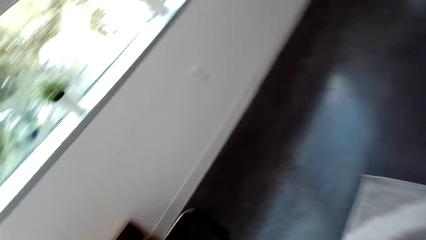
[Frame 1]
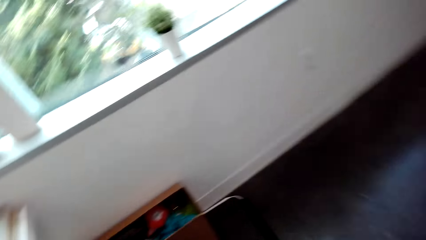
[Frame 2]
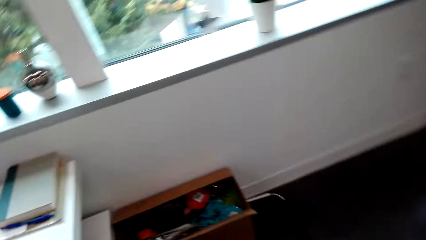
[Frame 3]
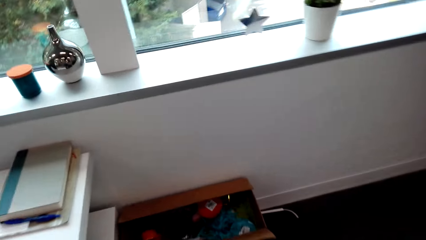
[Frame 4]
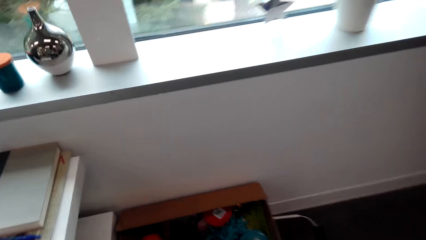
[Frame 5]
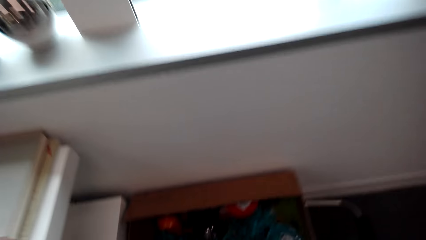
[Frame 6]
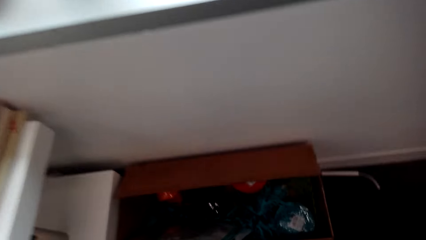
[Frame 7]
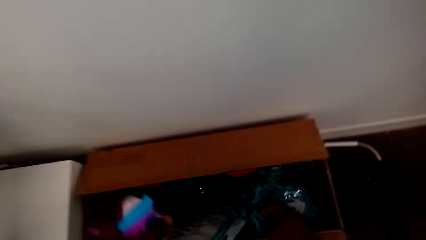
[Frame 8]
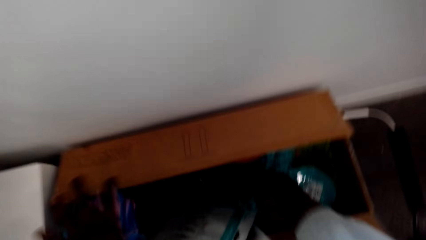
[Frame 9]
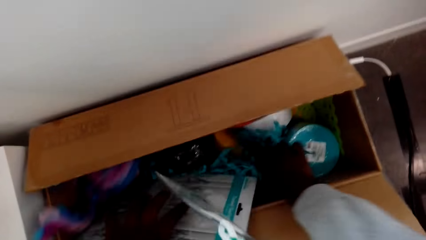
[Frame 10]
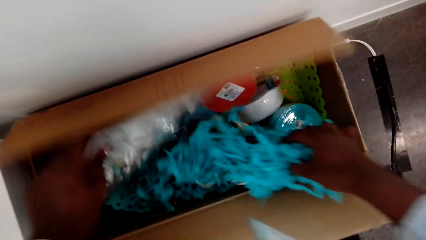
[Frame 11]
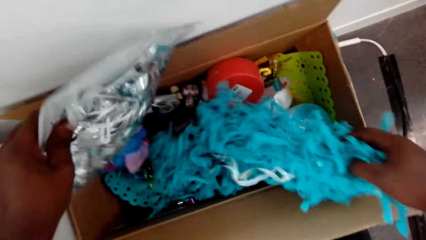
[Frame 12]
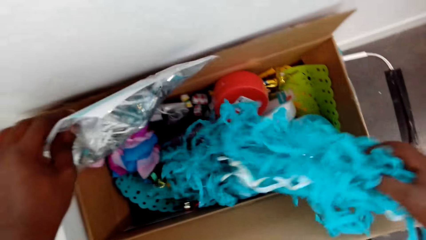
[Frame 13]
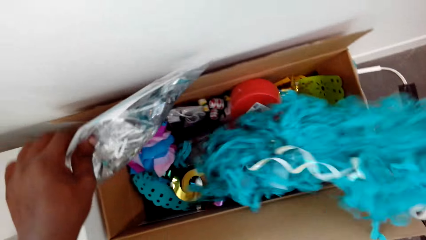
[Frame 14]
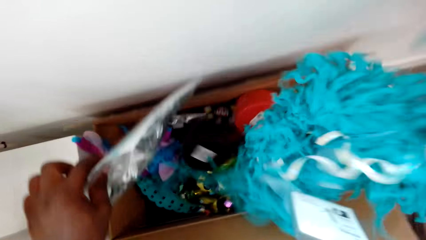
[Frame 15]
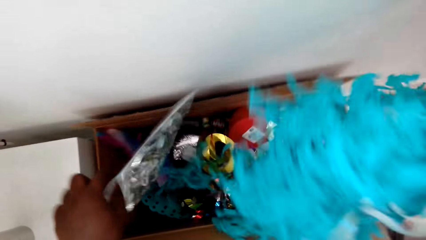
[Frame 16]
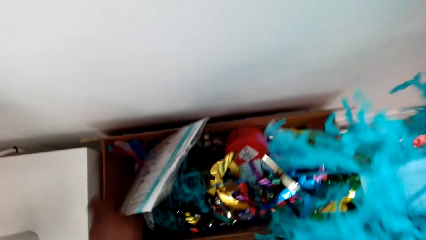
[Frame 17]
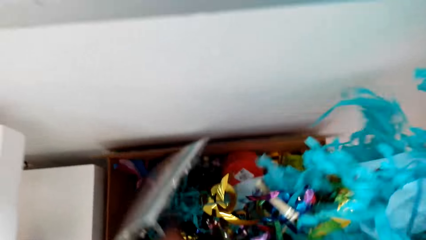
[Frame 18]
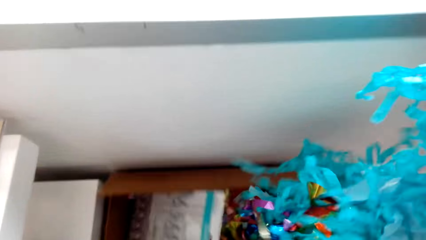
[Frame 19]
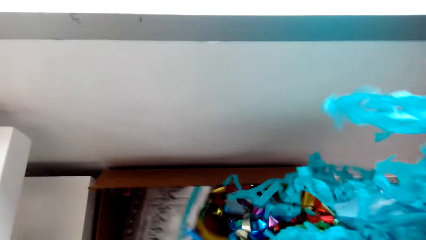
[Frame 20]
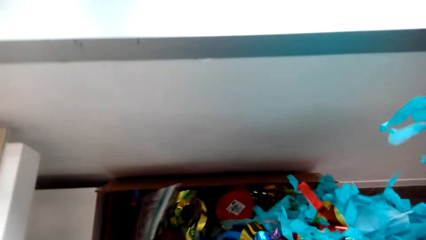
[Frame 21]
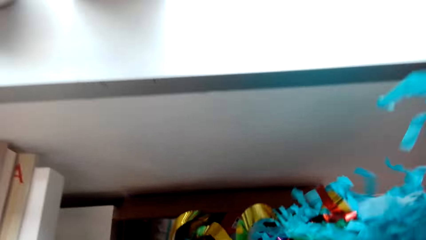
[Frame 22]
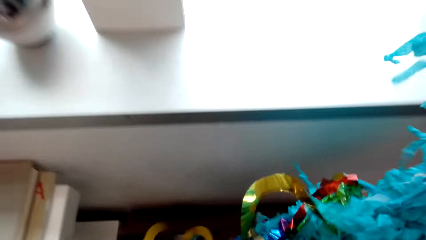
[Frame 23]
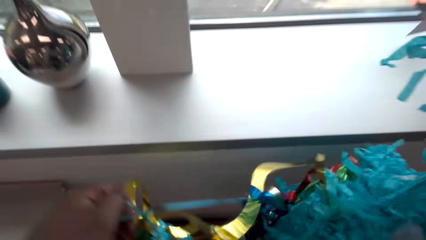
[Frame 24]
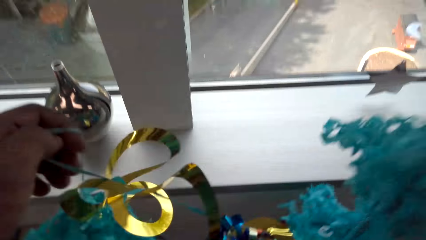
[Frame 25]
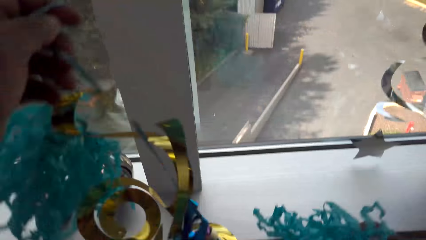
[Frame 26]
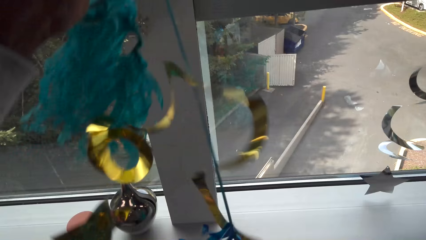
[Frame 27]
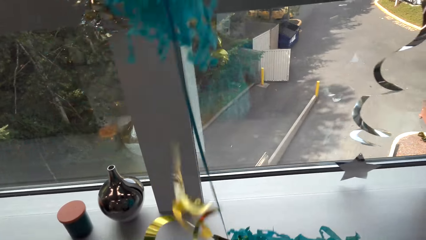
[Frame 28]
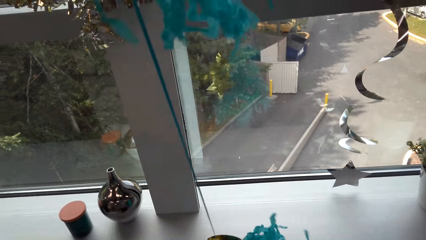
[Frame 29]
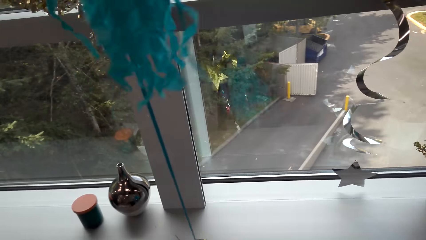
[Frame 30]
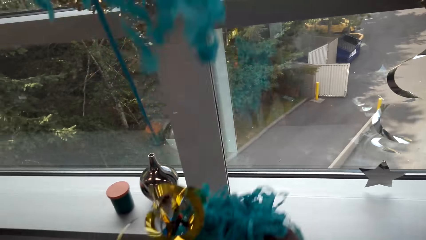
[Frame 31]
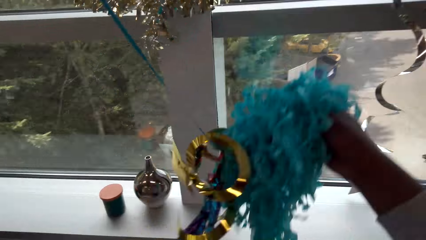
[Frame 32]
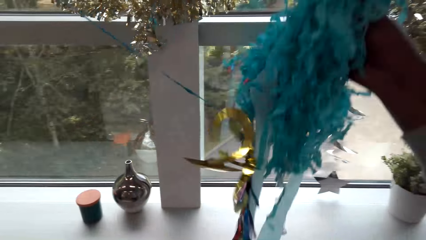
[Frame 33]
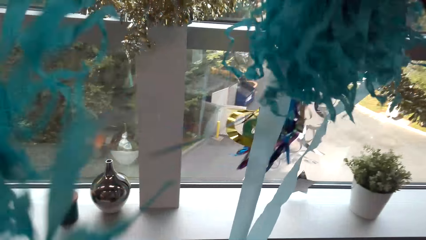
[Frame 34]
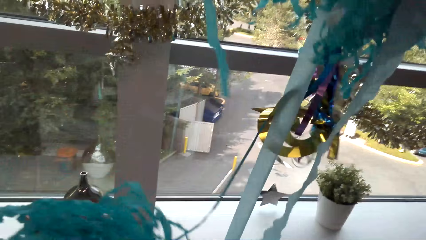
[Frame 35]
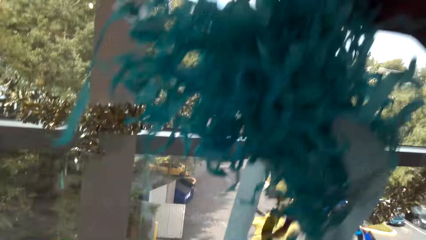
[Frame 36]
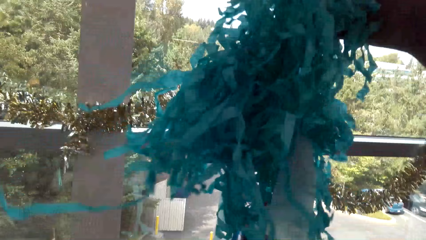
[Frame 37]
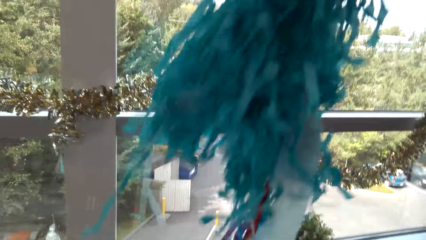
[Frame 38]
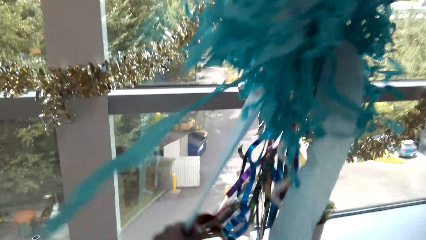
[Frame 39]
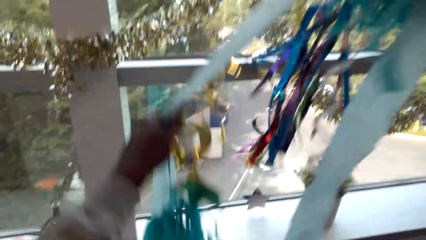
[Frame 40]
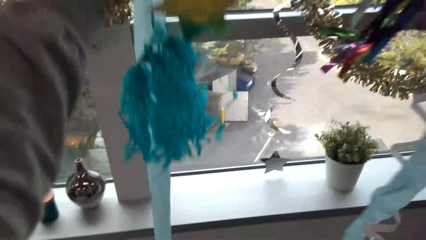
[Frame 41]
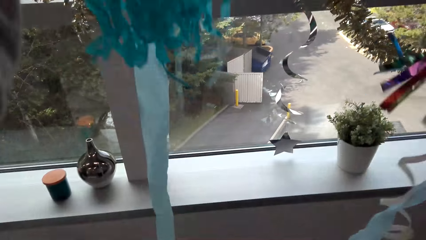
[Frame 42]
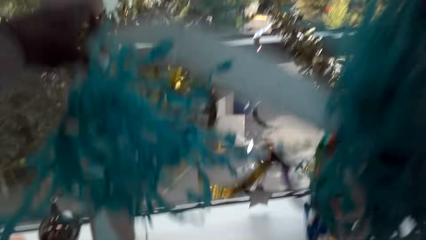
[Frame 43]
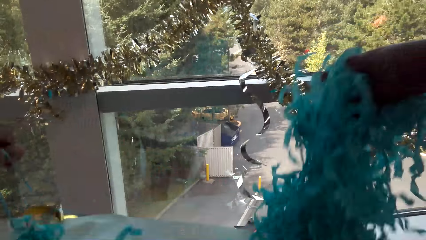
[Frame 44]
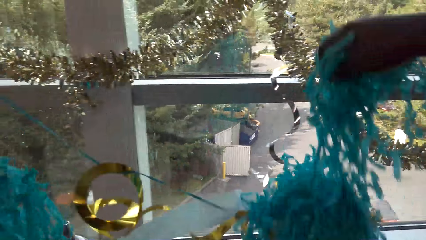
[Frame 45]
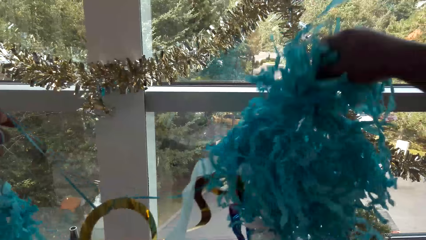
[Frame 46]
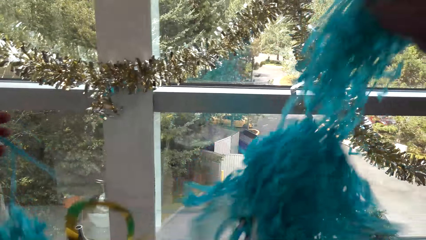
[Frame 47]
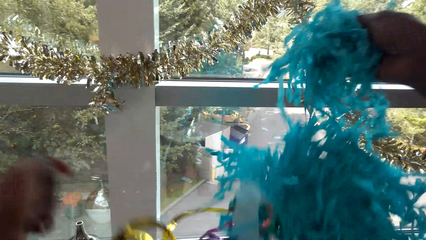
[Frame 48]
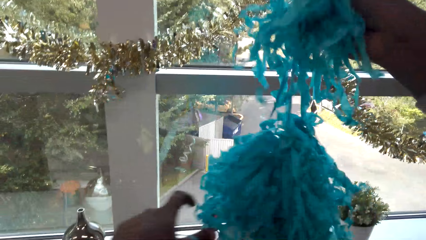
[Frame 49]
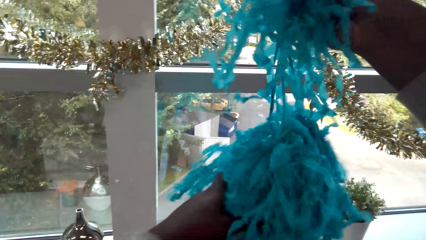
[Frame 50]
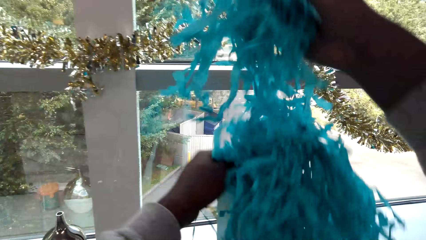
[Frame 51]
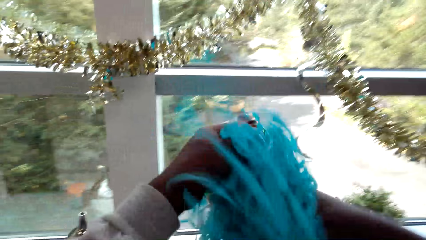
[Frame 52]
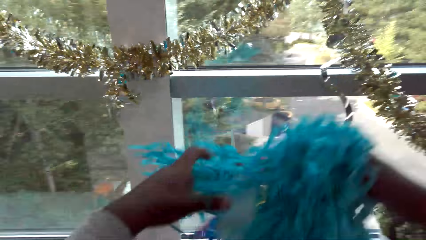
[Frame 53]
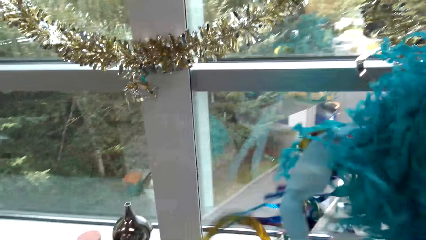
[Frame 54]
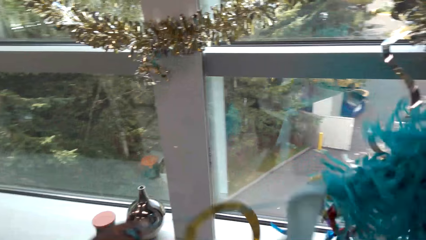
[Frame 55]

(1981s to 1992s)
The camera wearer takes out more decors from the box. They pick a garland from the carton. They adjust the garland.

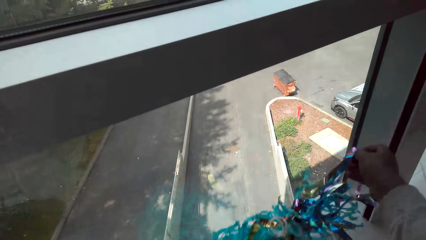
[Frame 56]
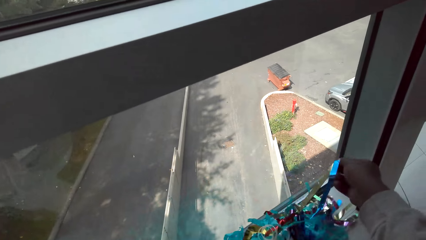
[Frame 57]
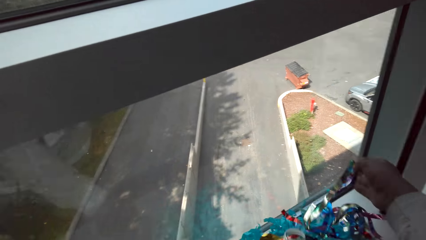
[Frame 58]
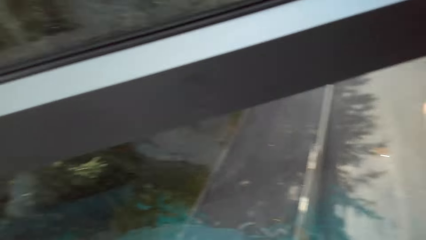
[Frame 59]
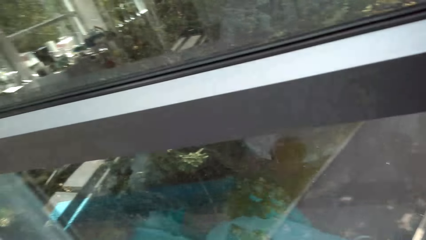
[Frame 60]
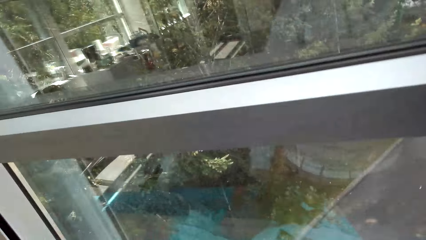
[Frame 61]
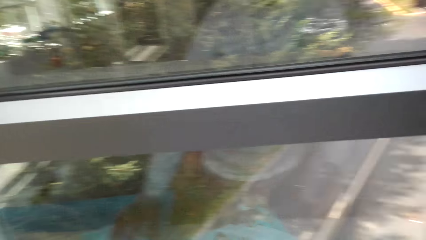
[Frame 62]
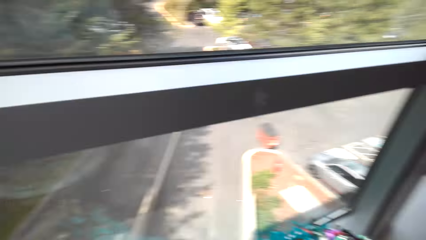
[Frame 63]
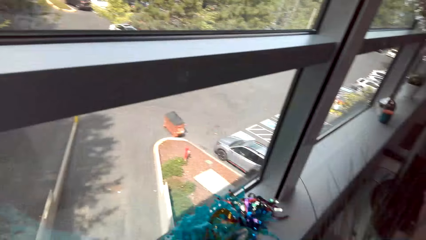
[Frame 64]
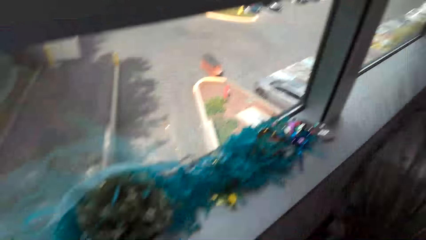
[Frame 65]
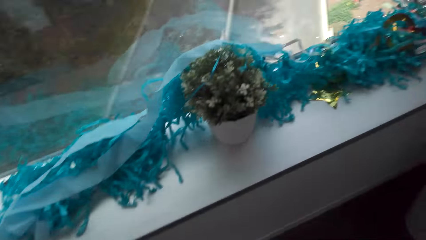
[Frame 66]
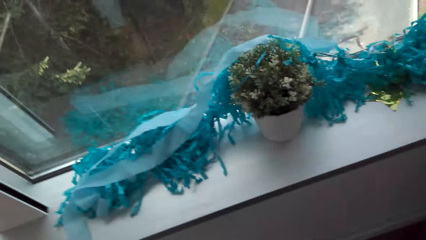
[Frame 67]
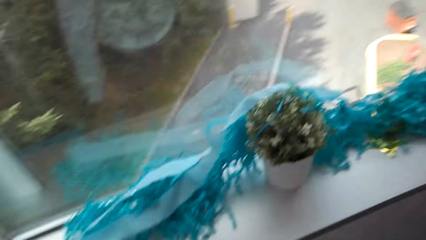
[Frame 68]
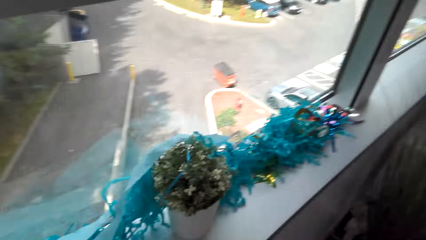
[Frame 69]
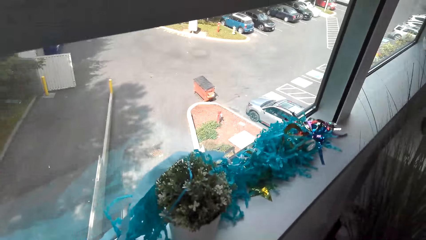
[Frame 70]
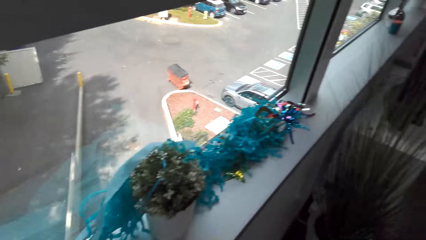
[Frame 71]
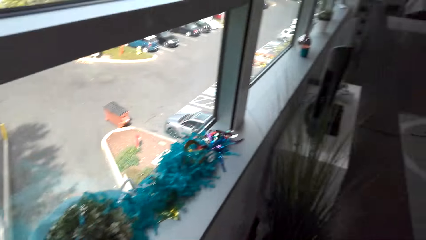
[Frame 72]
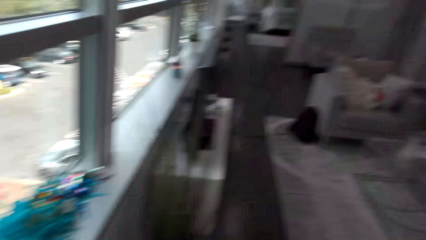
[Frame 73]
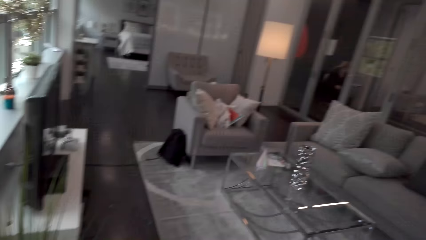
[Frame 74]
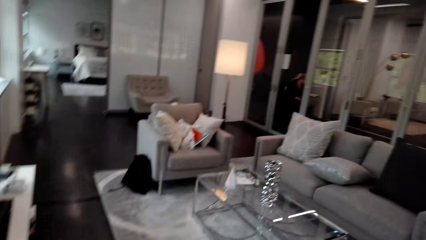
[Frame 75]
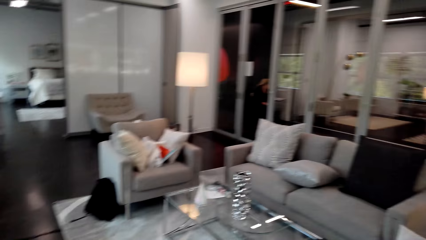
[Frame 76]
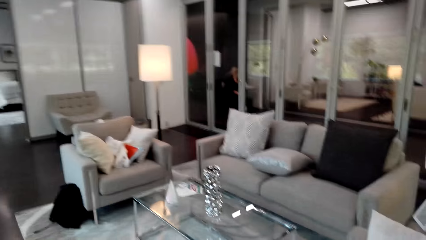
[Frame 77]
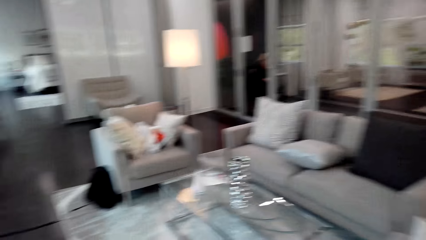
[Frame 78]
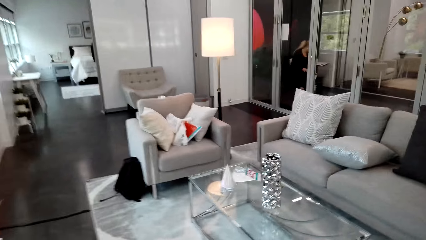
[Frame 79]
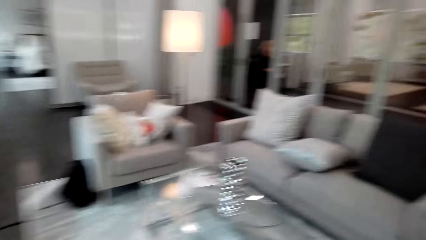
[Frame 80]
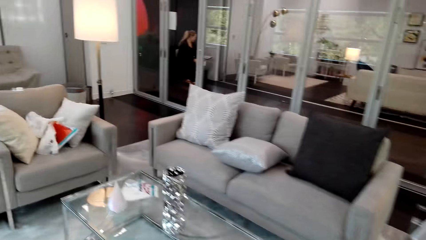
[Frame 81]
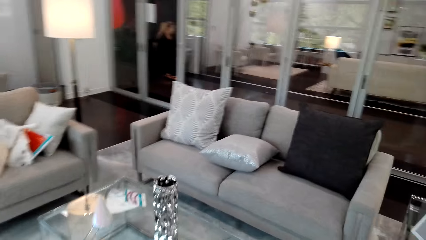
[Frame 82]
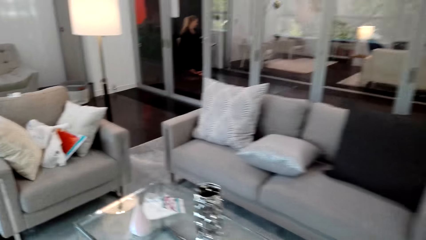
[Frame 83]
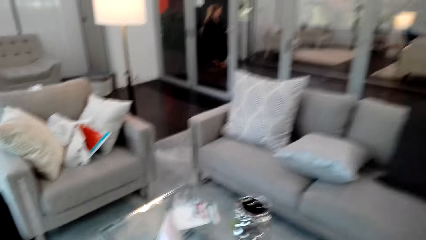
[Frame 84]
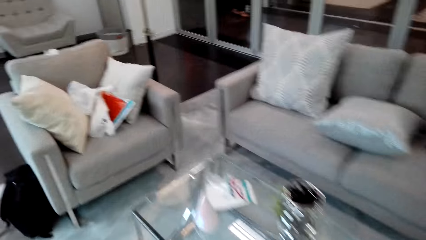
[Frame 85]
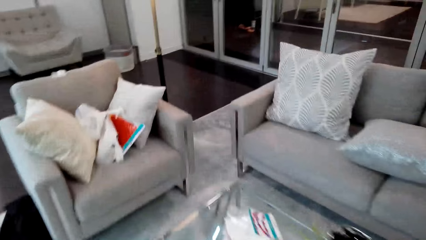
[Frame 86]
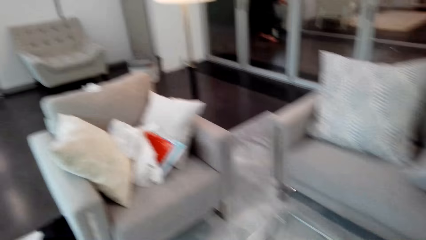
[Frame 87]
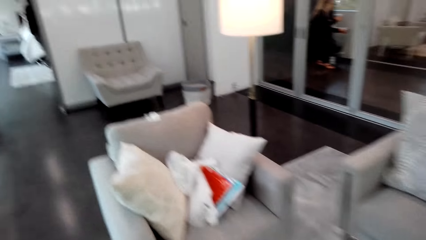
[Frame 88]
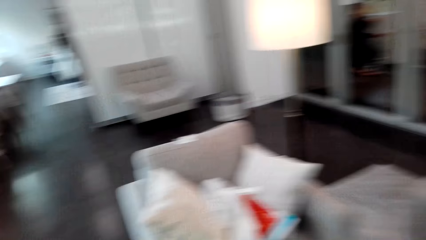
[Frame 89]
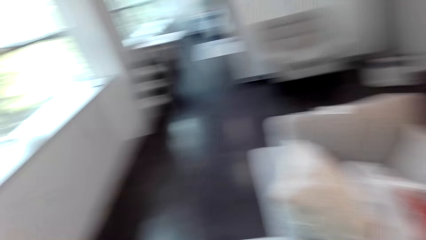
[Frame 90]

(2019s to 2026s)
The camera wearer puts up decors. They walk around the house.
